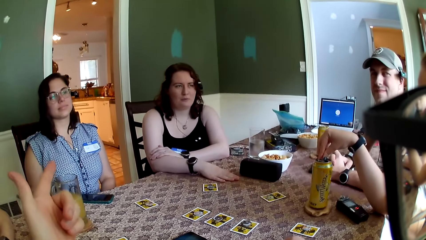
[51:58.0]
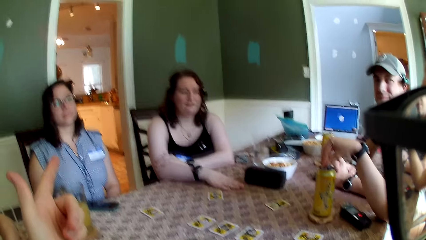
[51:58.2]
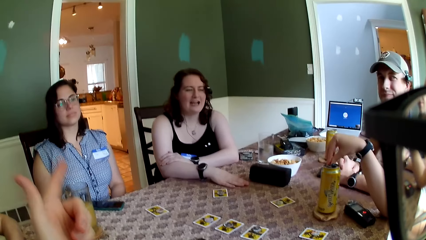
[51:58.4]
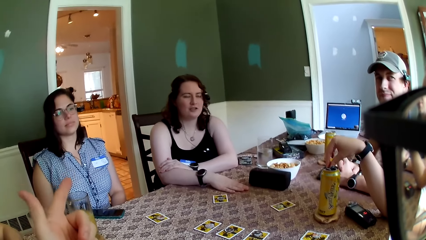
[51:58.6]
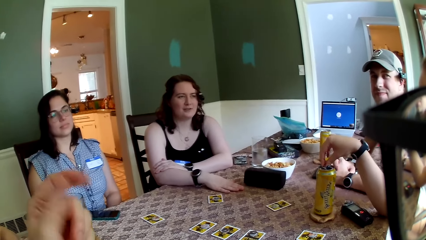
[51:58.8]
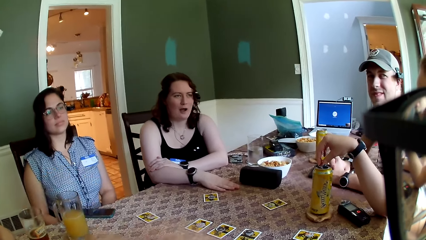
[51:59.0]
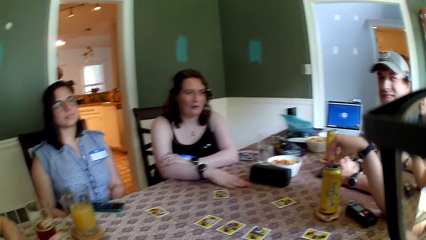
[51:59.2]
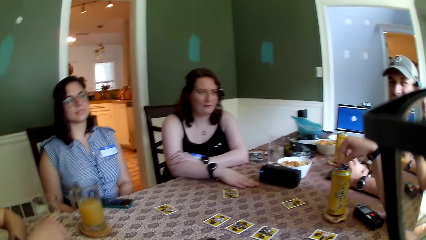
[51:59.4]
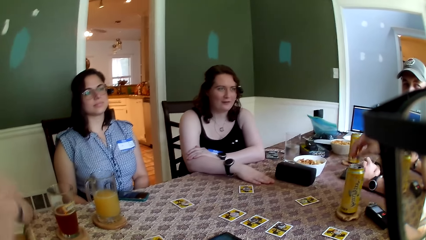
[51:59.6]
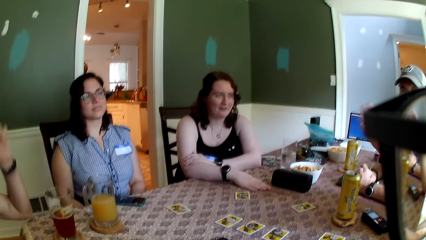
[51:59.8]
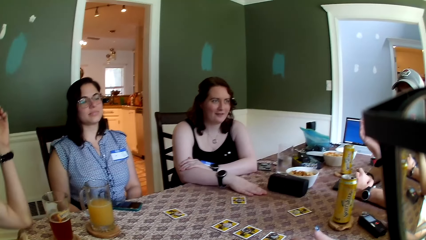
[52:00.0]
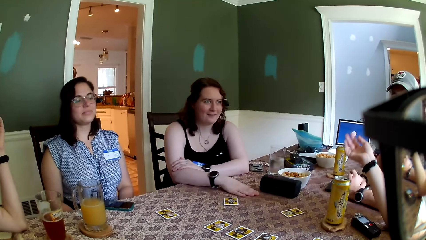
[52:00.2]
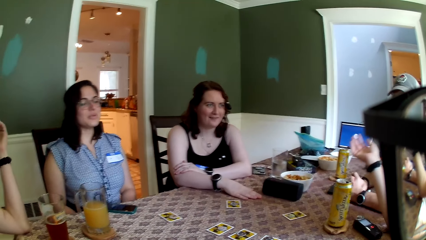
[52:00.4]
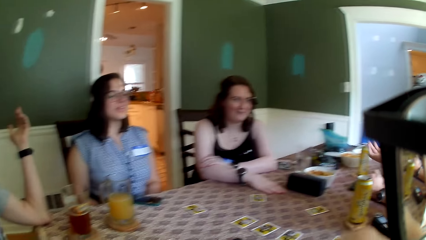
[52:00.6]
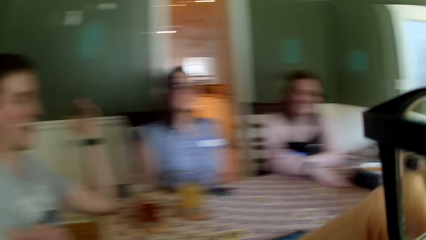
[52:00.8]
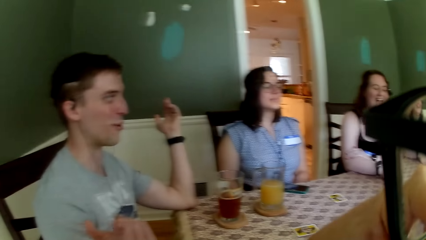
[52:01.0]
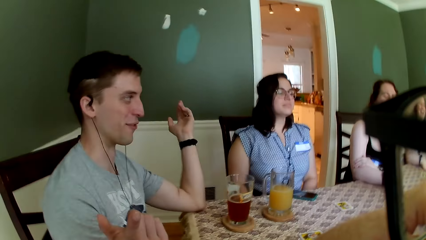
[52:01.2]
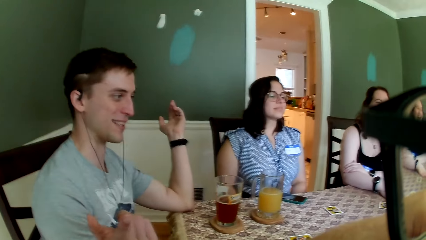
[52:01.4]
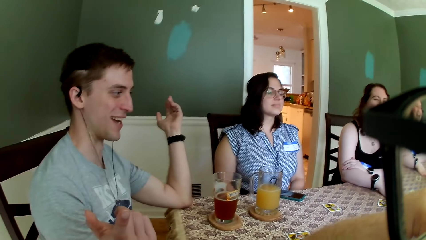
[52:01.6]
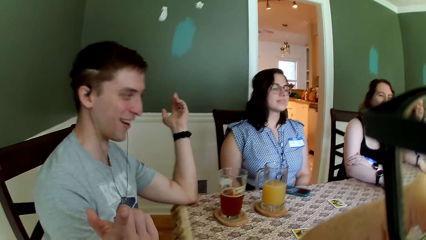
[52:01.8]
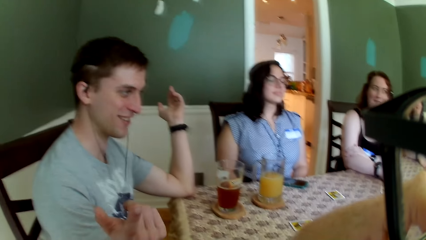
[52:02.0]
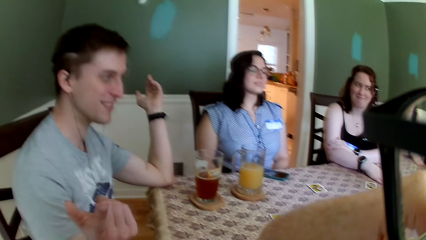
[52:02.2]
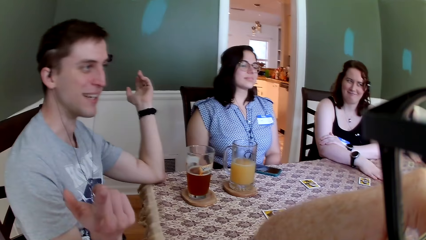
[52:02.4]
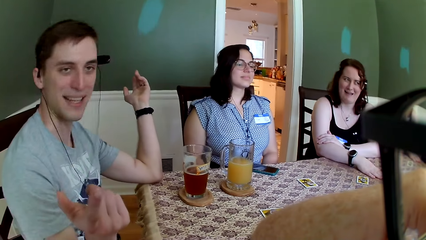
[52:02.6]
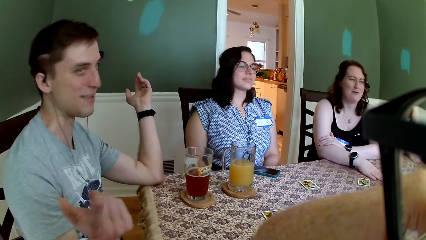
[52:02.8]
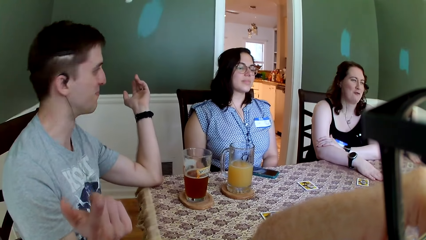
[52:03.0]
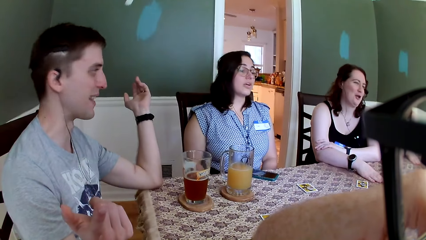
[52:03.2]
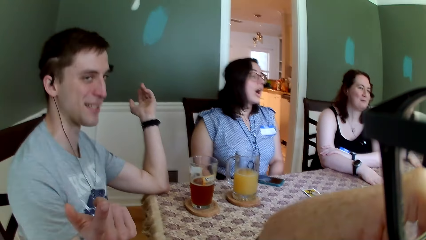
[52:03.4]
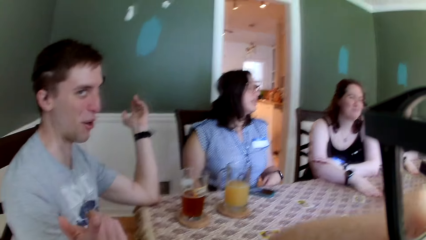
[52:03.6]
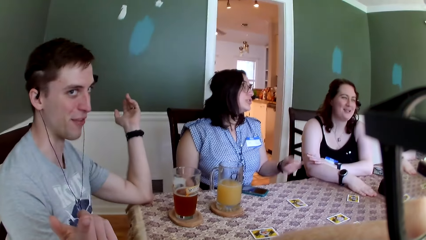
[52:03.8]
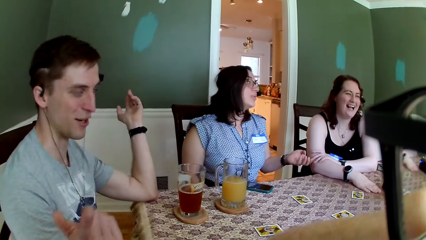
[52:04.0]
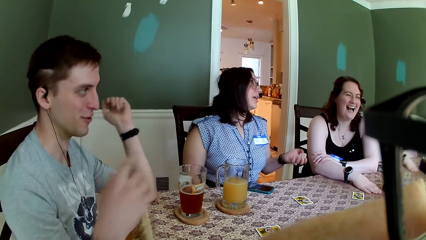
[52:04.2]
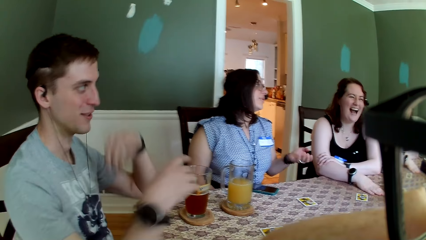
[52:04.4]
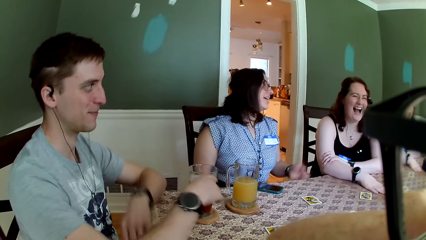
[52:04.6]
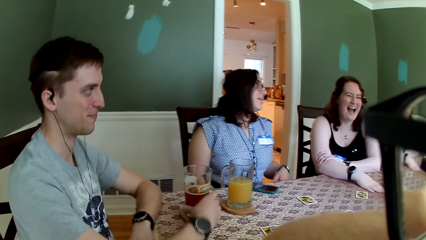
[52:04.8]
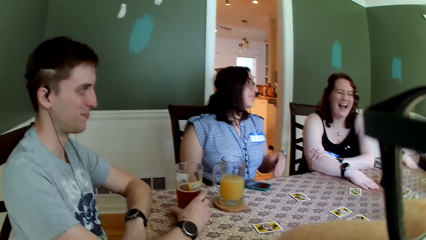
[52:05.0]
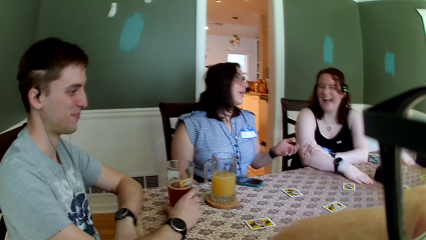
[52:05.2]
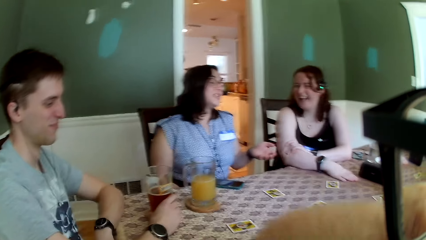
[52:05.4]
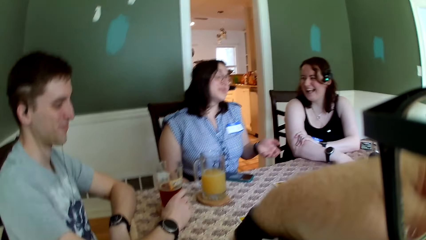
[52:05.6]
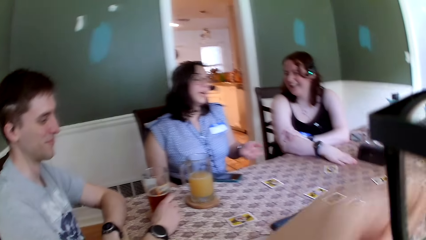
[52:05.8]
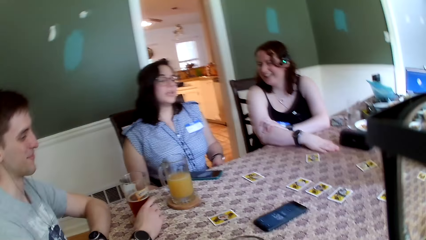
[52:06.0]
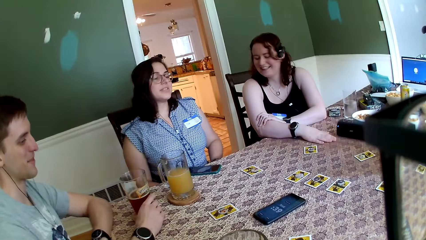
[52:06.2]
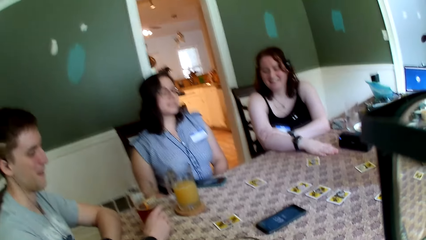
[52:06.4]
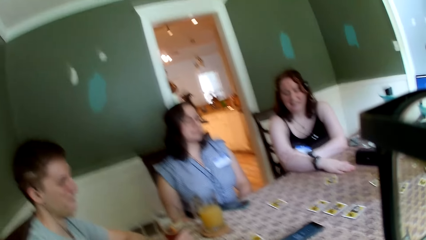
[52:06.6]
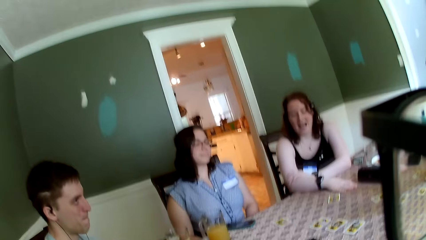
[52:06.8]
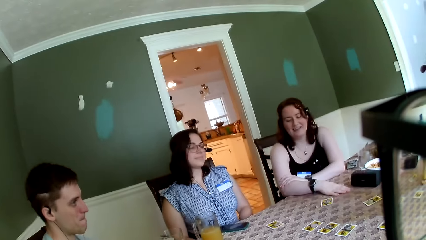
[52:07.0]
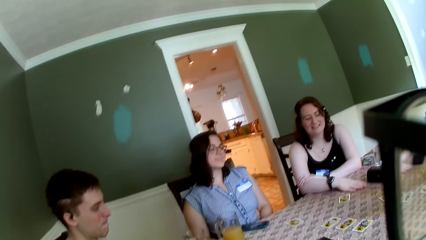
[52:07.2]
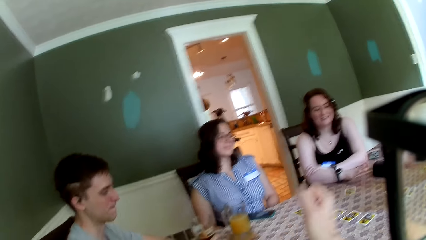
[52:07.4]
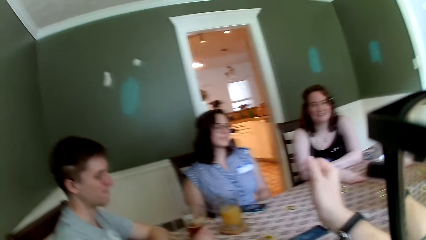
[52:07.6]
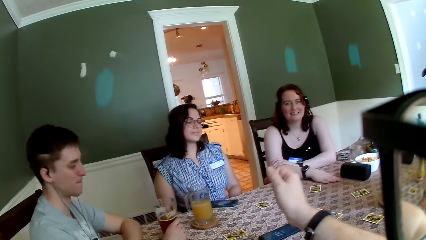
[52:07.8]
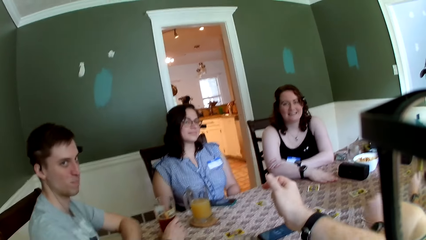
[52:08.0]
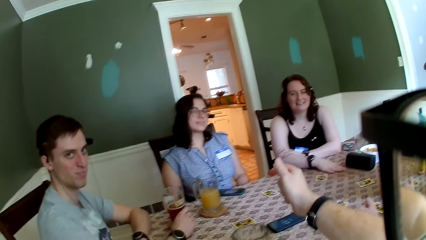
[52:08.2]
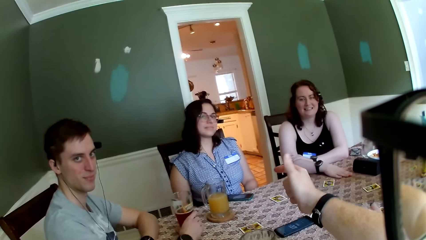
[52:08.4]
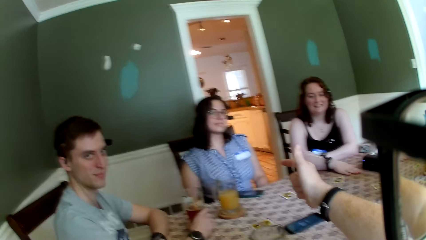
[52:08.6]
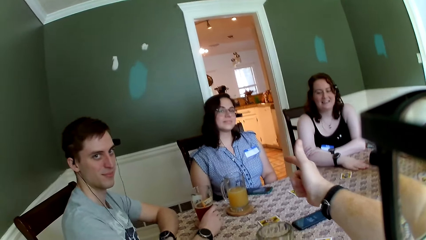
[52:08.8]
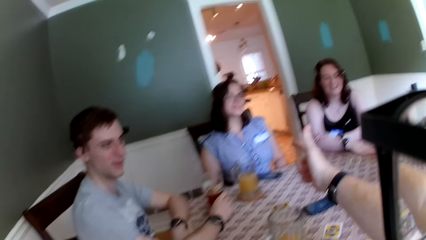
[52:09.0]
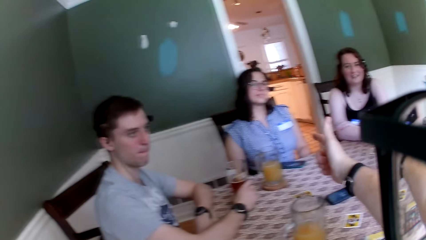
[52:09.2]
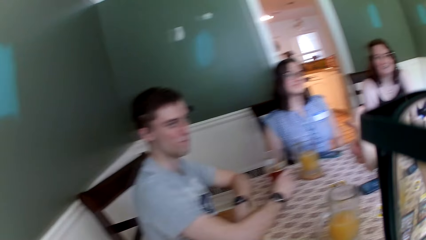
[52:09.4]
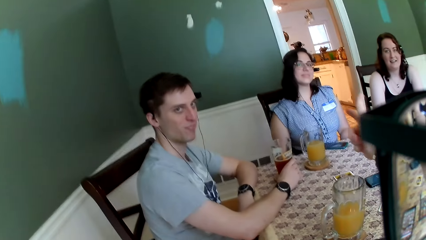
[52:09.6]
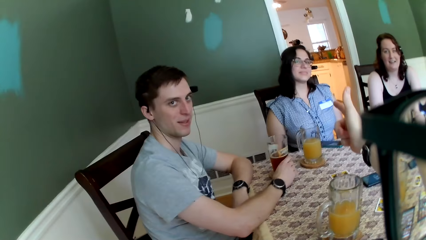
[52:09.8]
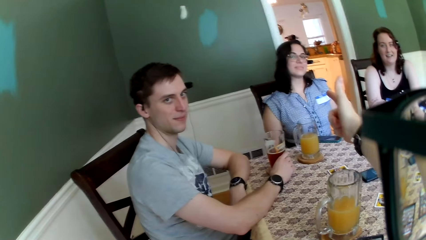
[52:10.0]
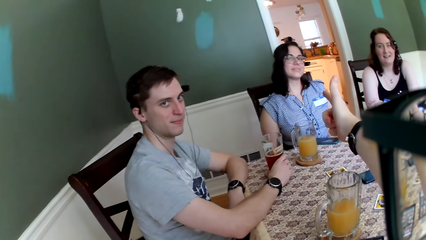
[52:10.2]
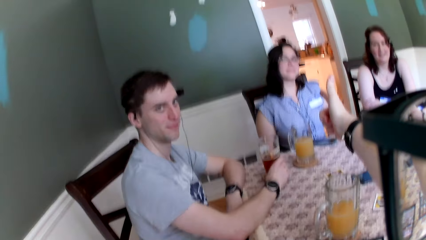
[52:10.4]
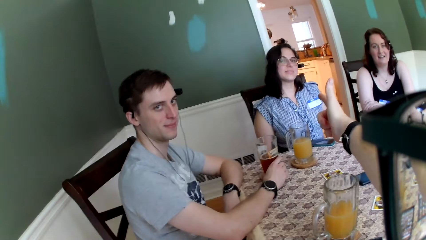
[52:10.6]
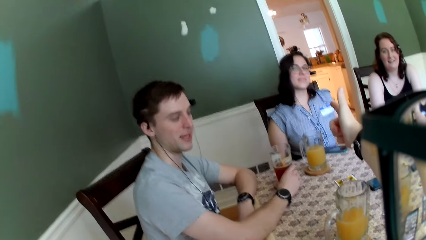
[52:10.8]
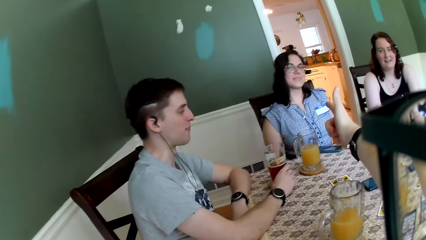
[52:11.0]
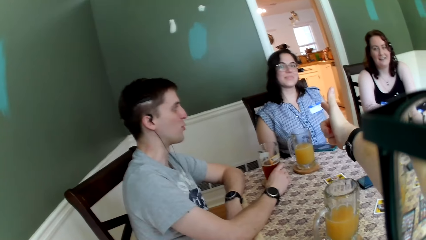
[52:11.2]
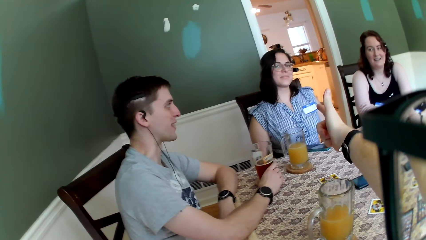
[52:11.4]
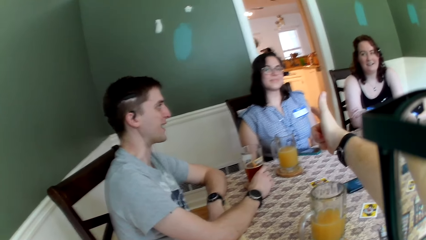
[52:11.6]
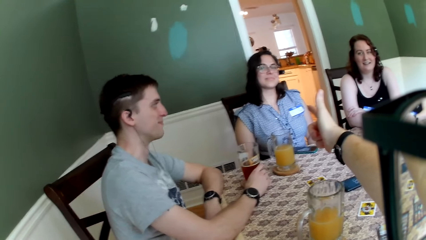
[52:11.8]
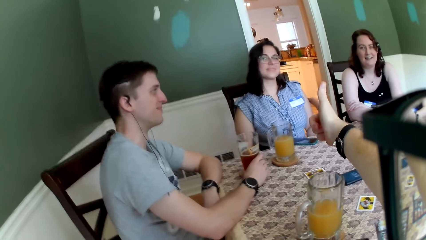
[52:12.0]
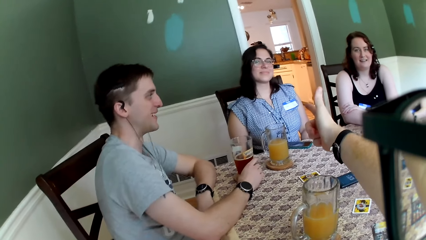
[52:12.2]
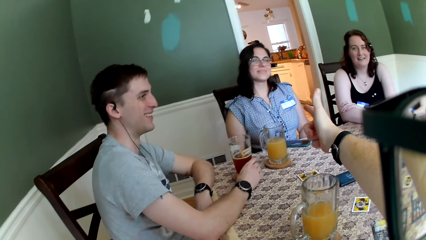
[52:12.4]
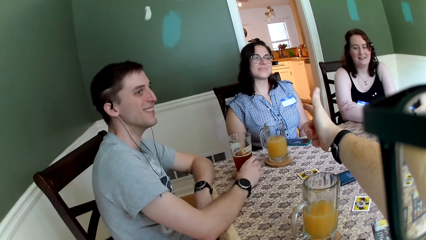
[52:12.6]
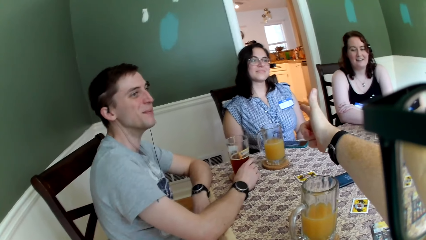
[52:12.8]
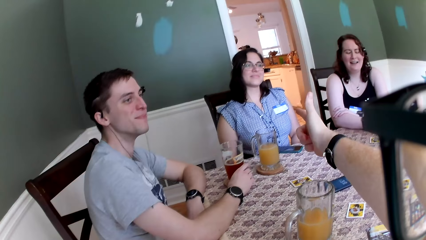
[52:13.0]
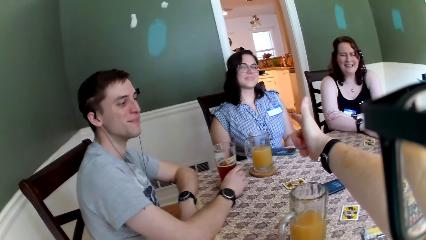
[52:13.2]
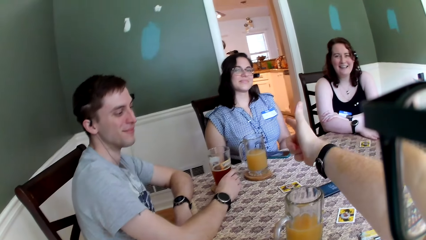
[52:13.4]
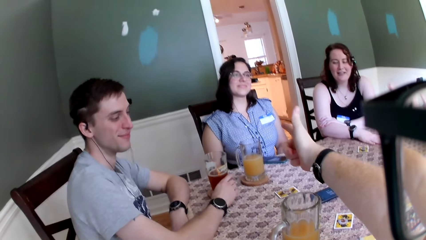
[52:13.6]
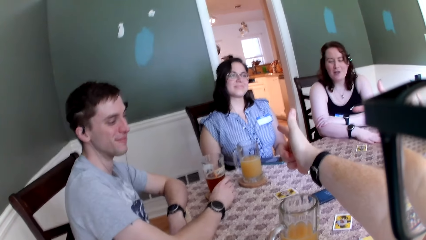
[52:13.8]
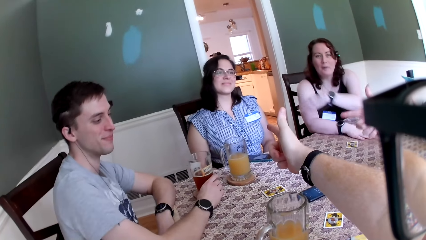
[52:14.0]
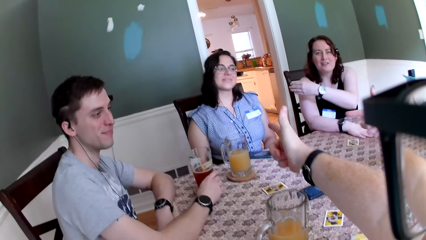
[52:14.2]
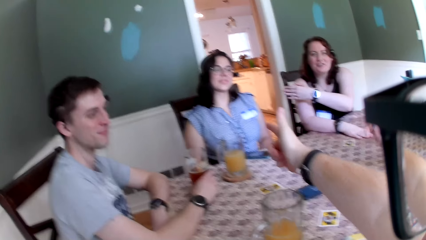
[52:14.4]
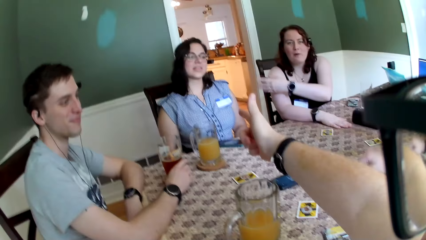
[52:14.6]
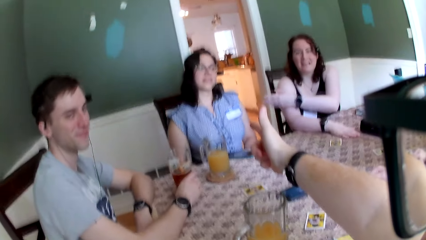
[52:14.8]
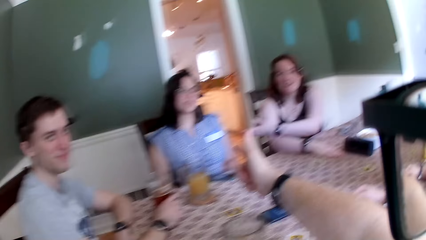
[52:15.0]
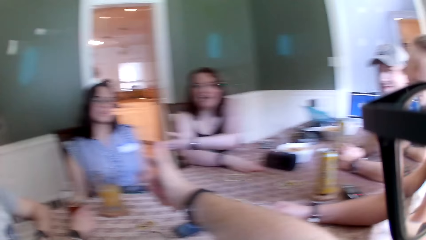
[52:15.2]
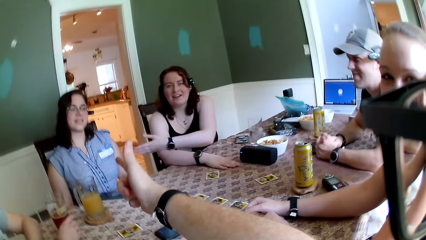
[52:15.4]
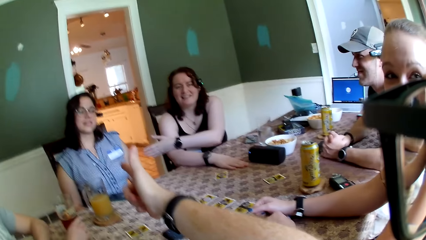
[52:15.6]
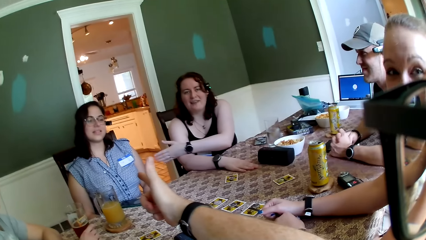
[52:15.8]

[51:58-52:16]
The man points his right hand at the camera wearer. The camera wearer points at the woman with his right hand. Another woman points her right finger at the first woman.
